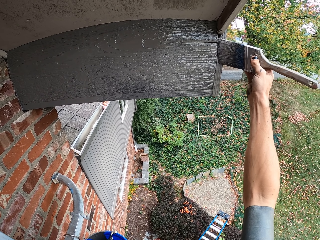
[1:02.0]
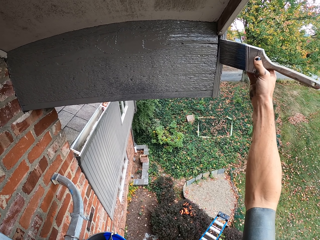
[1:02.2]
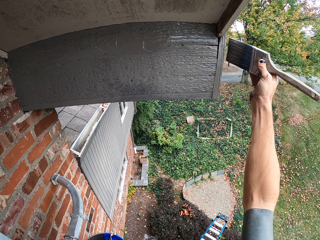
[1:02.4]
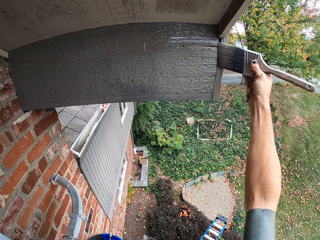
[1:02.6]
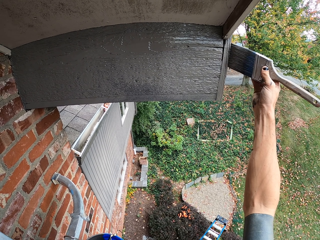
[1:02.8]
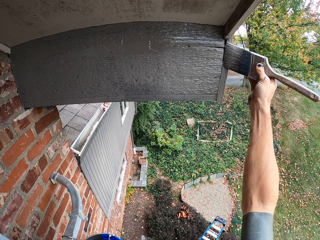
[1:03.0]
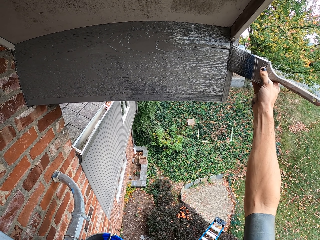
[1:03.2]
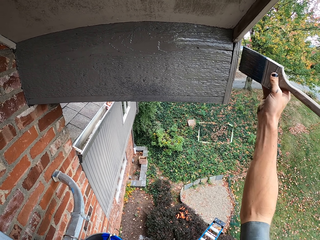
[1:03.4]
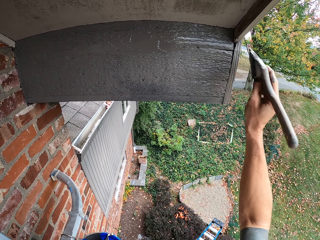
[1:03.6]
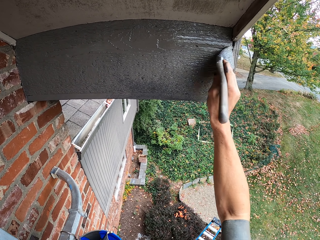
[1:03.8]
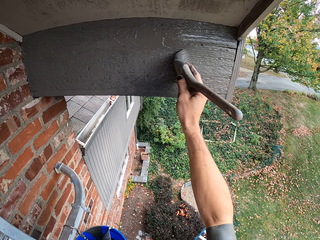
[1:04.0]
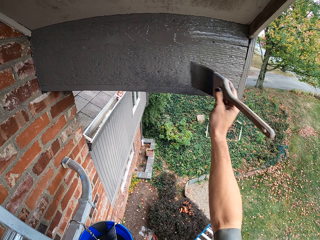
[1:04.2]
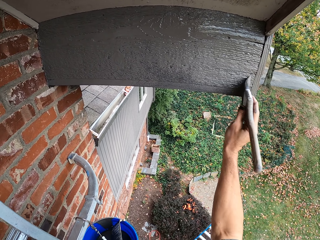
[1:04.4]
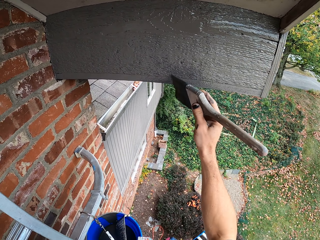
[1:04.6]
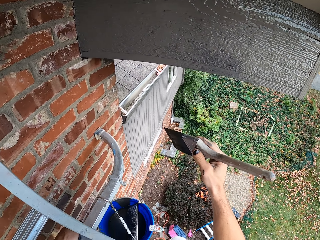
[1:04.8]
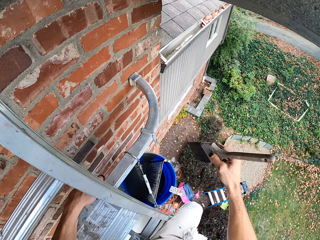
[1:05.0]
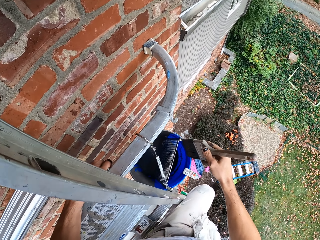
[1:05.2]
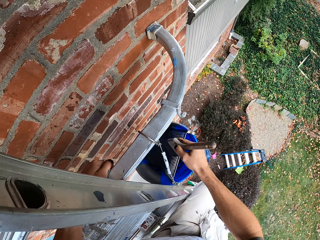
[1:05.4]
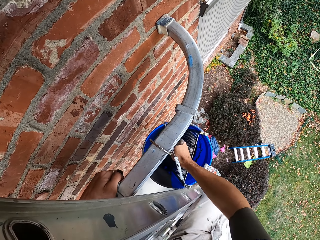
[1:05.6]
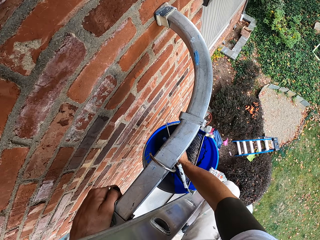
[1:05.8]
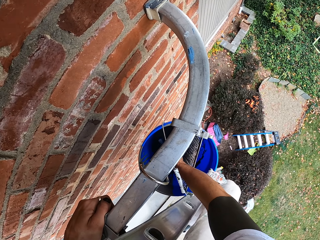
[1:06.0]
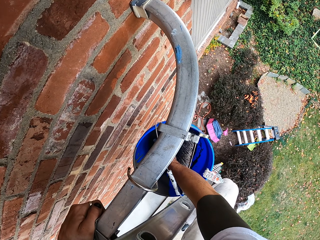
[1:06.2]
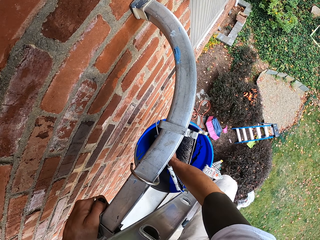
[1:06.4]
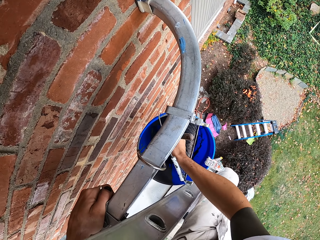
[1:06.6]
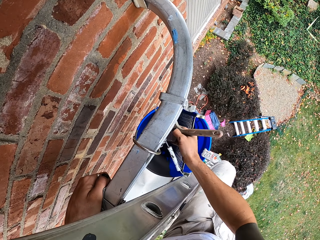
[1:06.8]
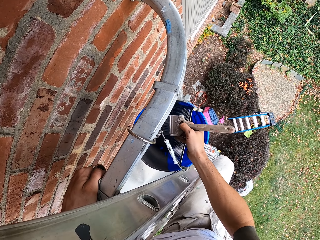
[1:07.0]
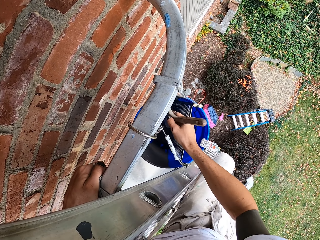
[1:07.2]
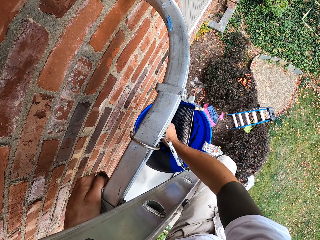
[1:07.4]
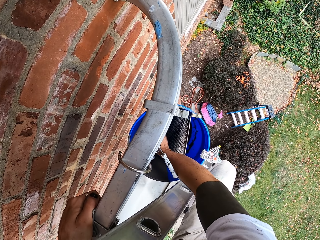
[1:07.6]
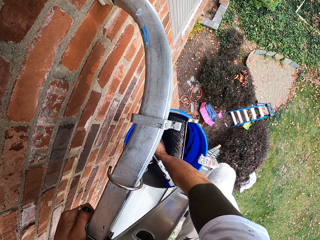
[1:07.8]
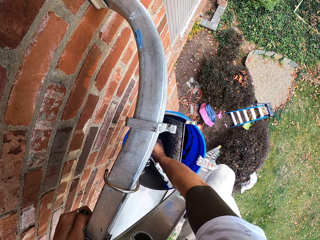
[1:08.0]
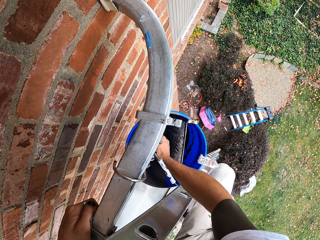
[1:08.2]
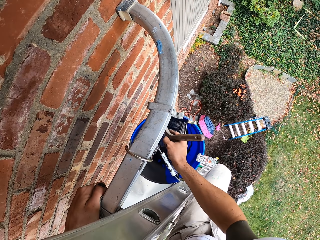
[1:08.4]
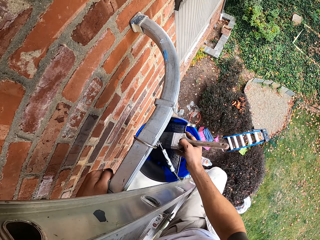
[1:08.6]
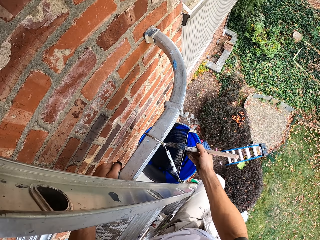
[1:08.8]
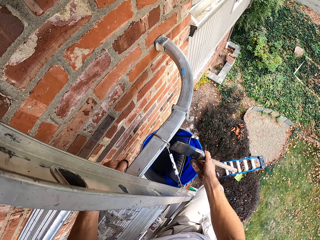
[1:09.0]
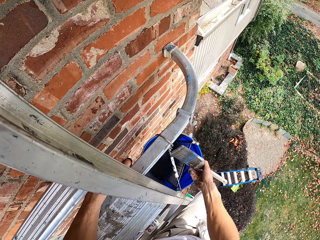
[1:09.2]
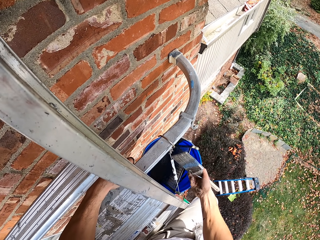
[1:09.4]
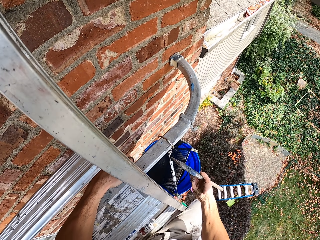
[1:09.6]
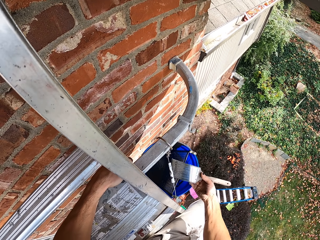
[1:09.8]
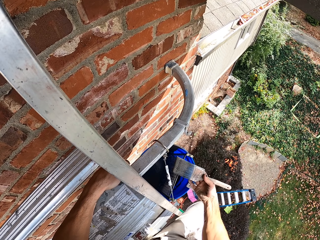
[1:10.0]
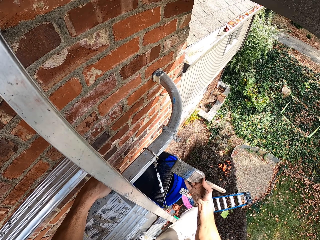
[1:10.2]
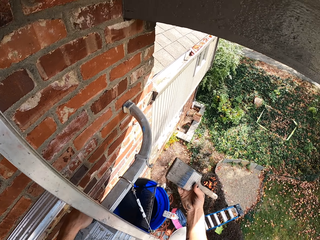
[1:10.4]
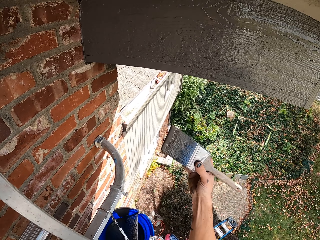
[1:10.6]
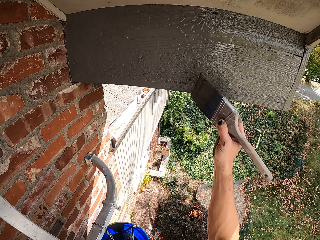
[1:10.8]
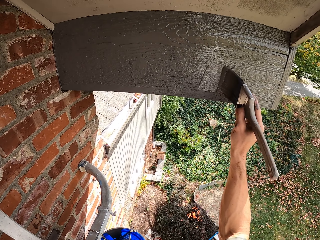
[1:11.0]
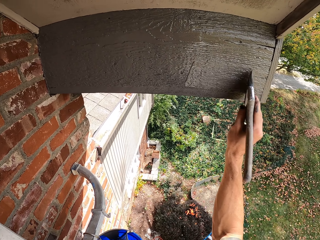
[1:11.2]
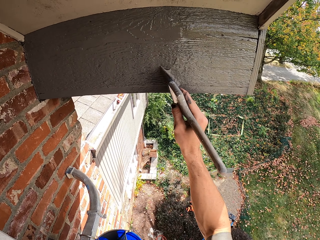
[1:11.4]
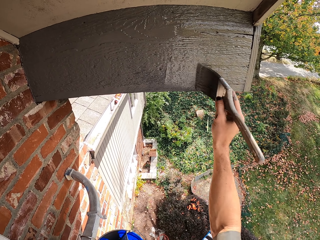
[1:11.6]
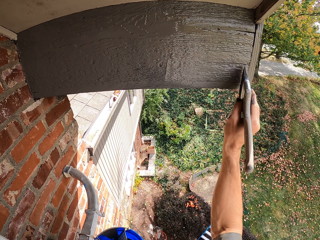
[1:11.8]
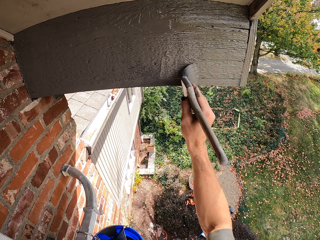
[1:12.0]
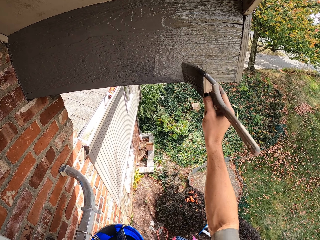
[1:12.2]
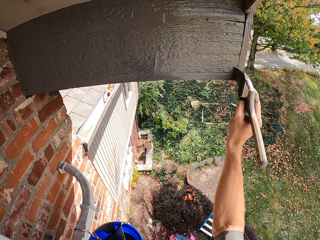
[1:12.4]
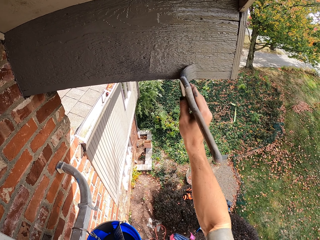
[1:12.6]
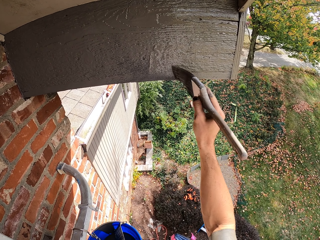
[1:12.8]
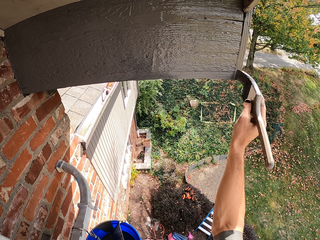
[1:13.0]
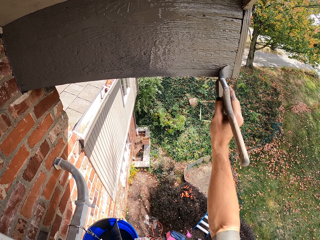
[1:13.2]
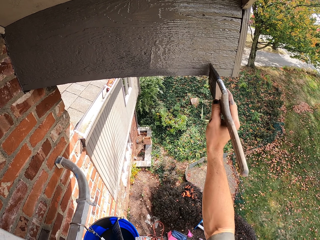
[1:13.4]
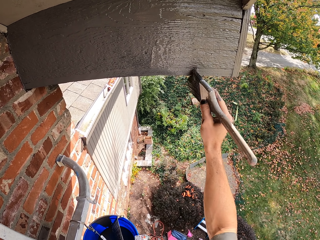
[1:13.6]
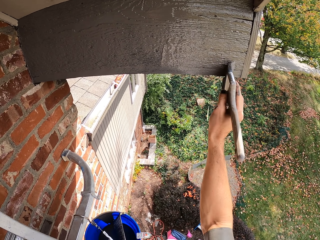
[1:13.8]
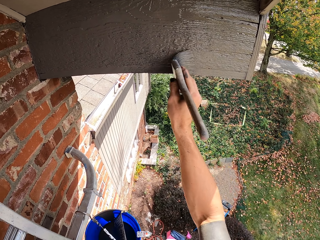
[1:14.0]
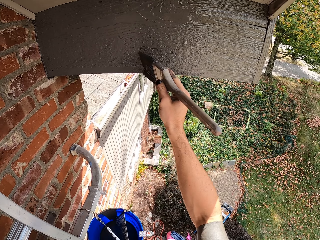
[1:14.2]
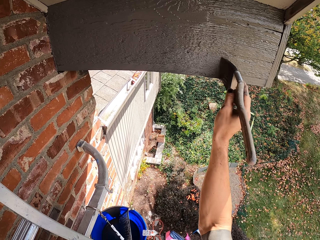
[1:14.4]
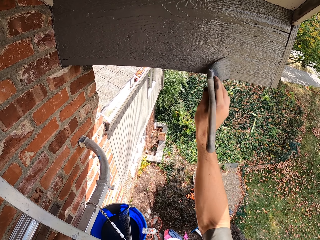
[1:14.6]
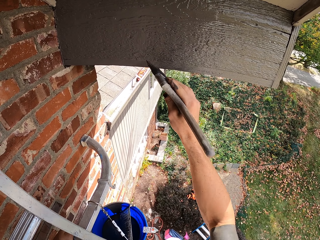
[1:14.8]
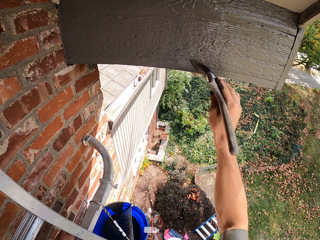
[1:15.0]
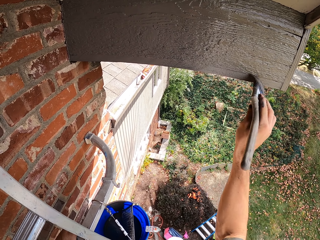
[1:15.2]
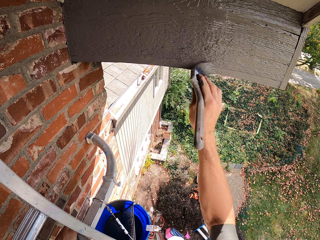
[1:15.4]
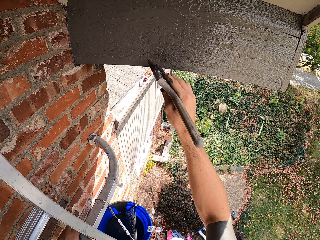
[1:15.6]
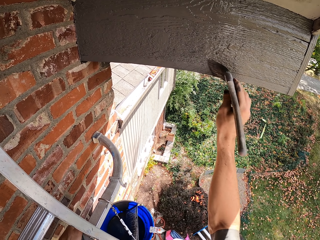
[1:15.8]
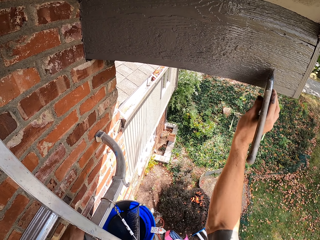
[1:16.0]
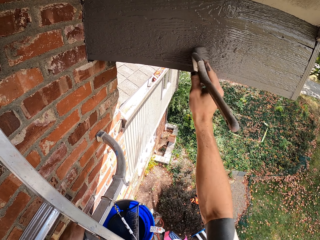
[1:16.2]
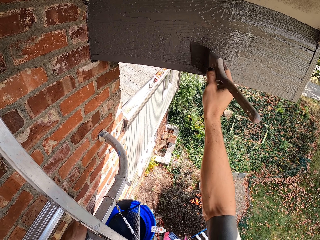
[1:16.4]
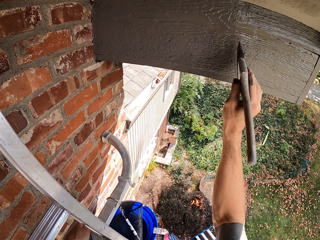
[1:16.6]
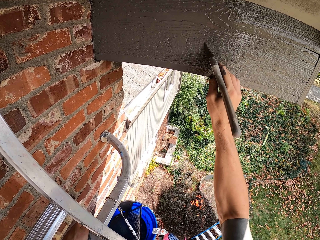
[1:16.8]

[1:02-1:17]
The camera wearer scoops paint from the bucket with a paint brush. They paint the wood with the paint brush.

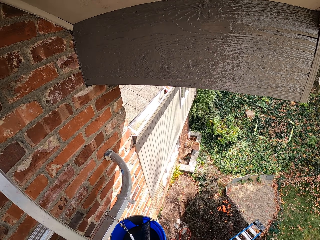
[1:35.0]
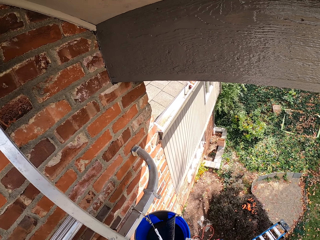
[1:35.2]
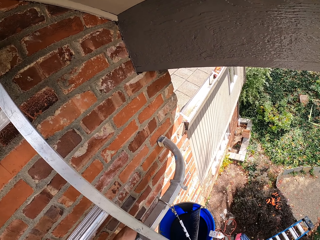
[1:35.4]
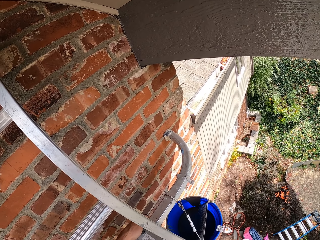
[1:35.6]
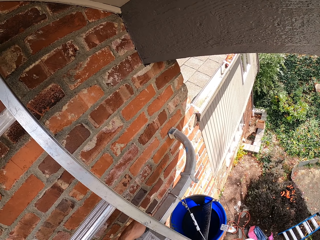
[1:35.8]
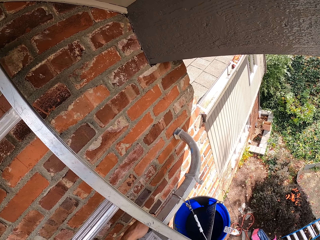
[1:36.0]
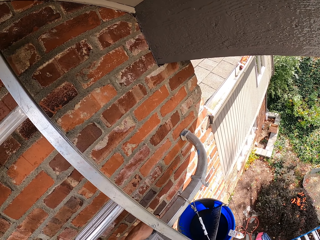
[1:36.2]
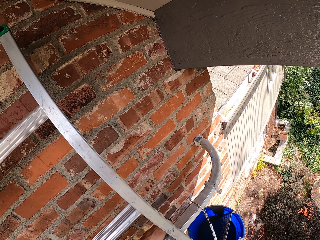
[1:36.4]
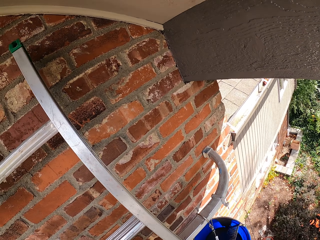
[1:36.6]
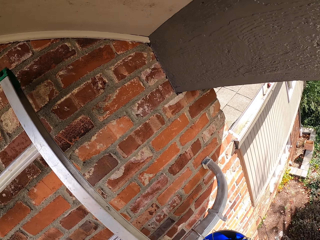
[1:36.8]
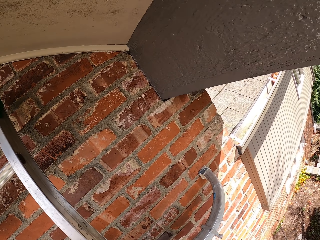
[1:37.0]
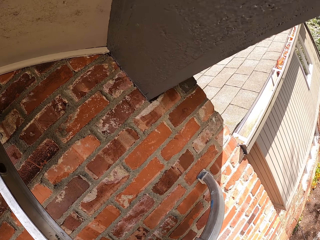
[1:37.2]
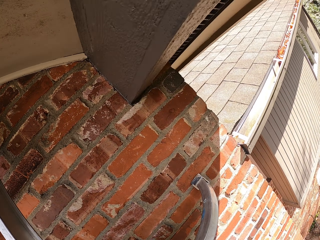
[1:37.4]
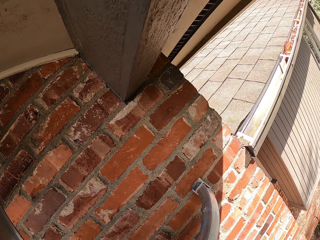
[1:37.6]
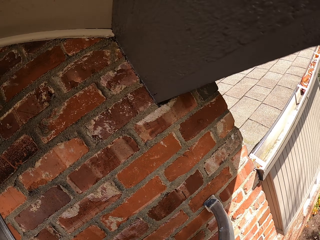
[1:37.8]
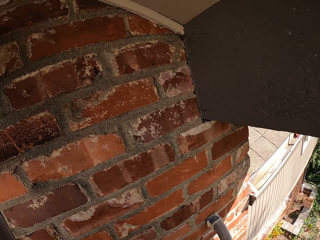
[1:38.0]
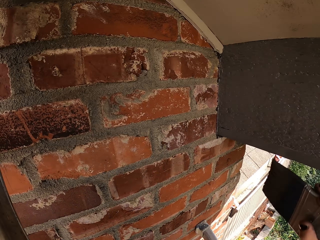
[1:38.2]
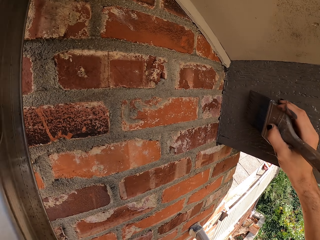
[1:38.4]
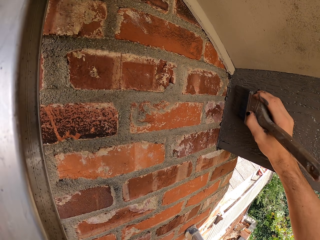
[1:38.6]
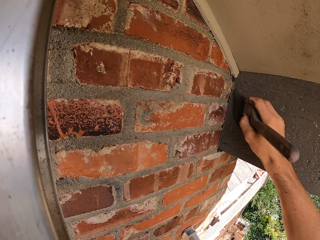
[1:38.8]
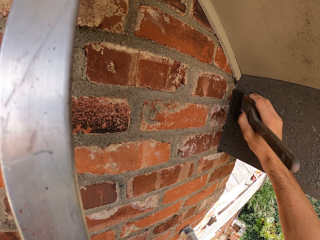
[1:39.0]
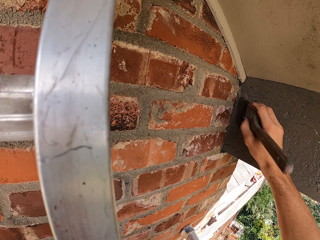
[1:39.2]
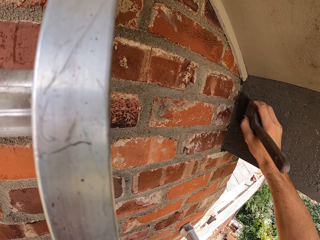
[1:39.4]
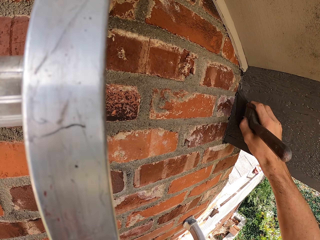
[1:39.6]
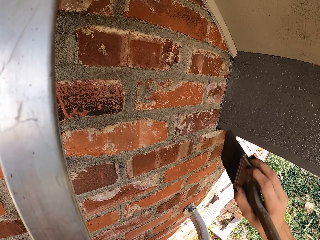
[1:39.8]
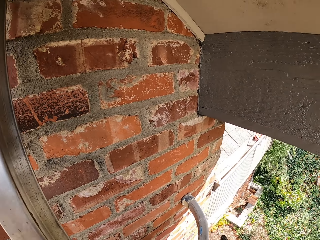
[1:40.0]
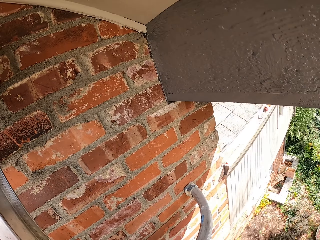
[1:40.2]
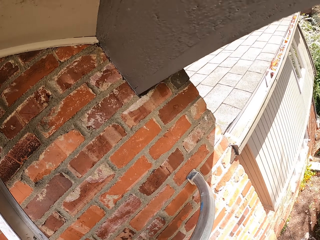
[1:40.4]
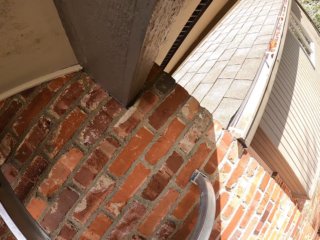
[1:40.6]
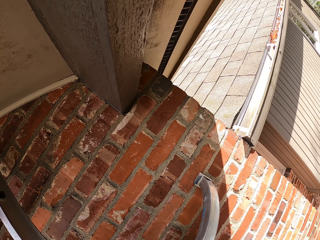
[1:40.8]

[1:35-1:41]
The camera wearer stops painting. They paint.
